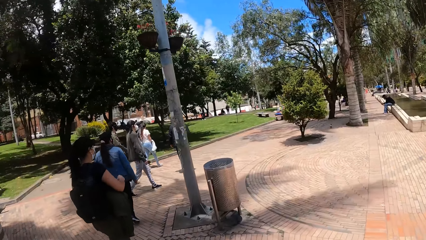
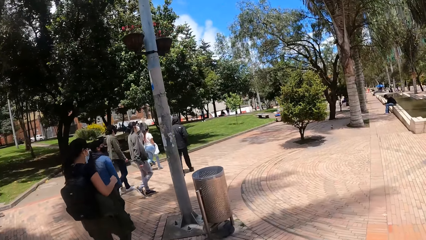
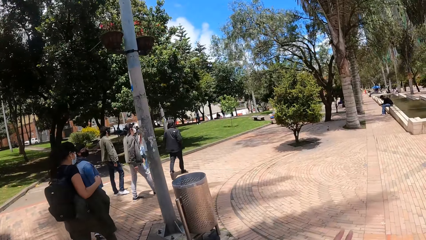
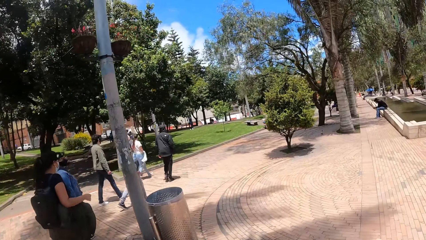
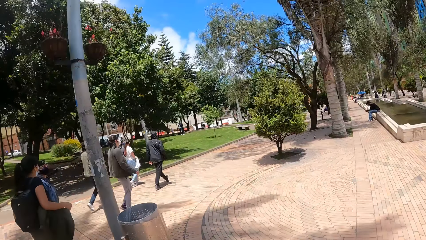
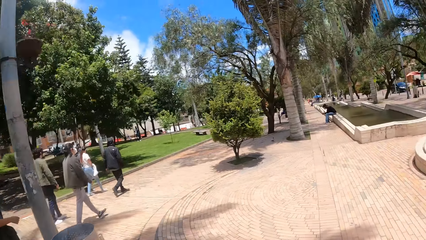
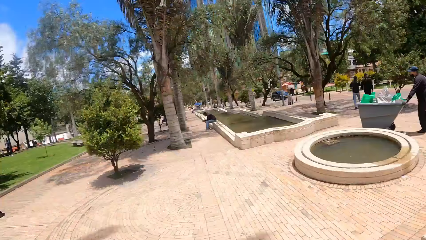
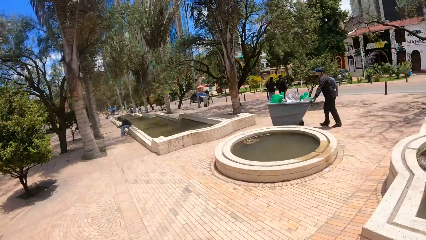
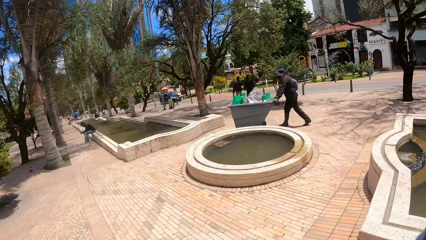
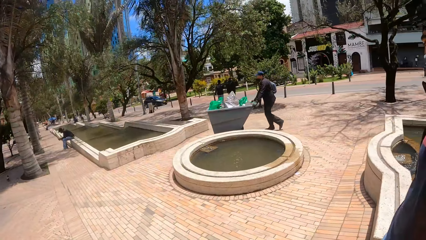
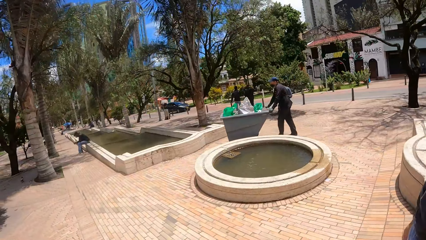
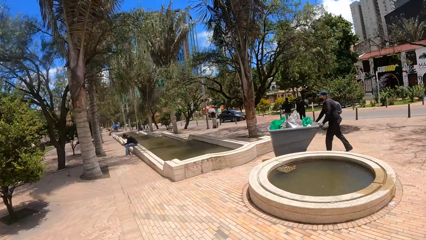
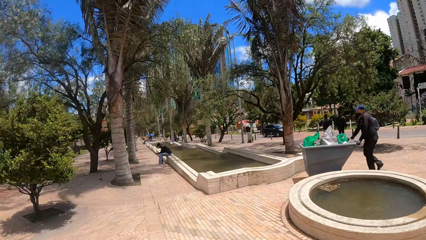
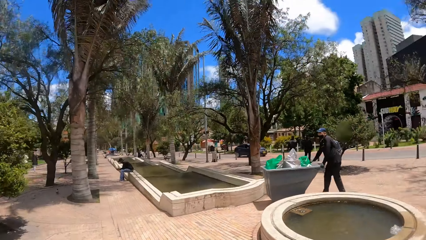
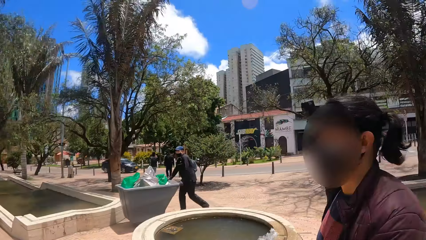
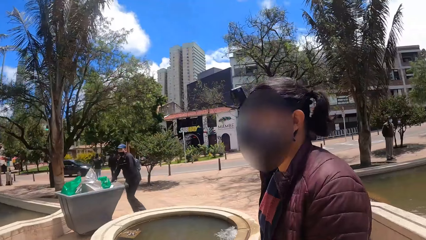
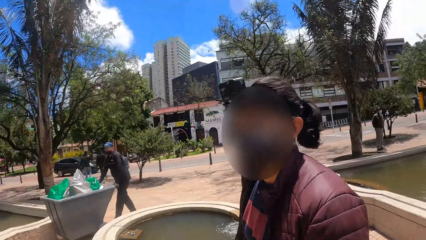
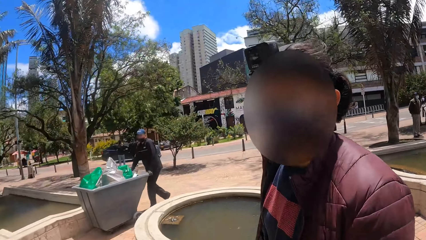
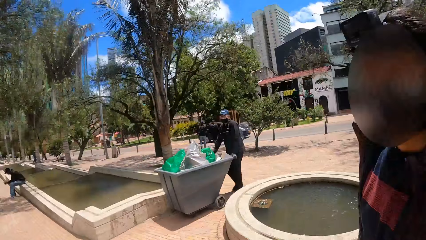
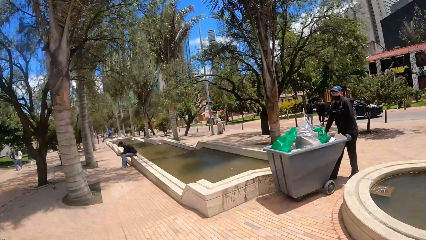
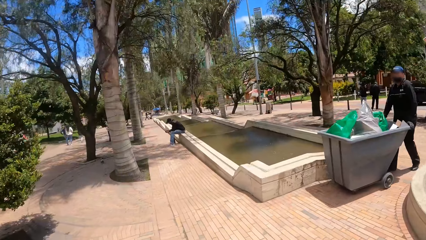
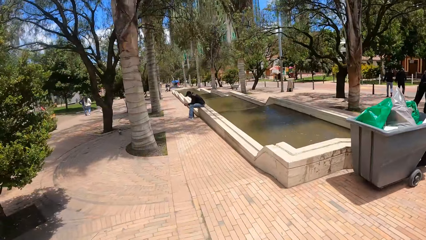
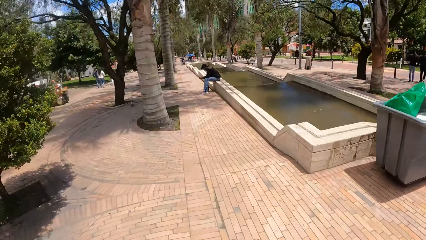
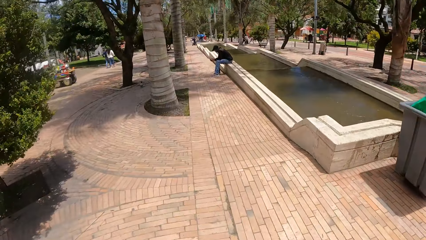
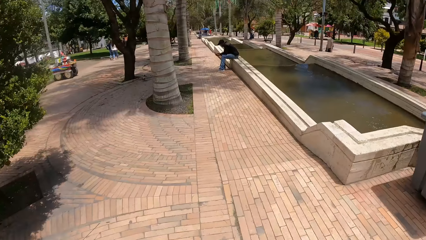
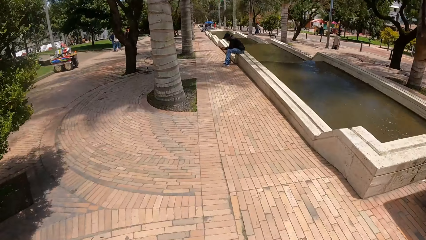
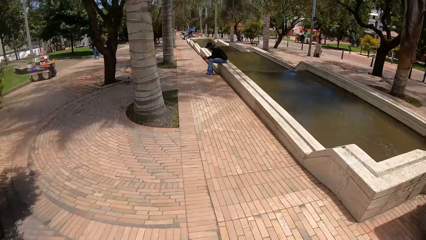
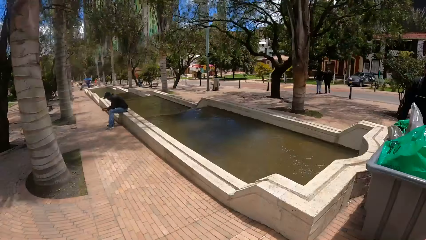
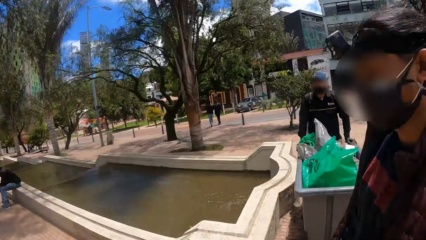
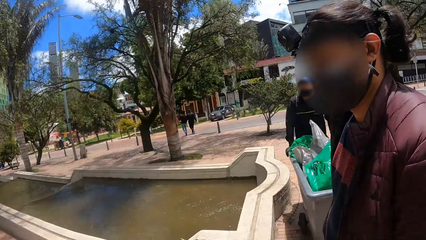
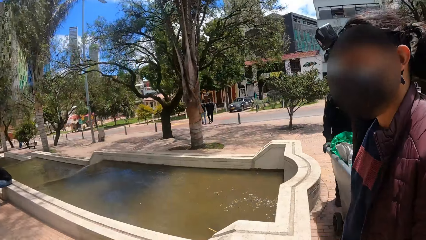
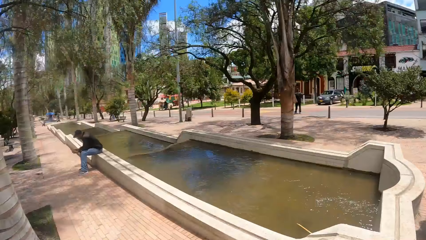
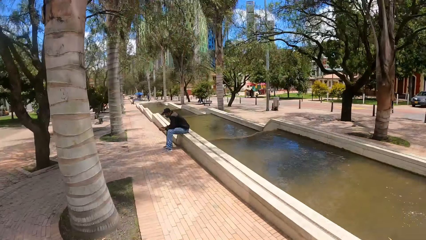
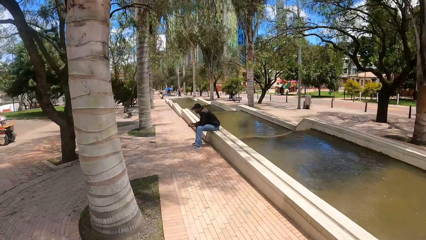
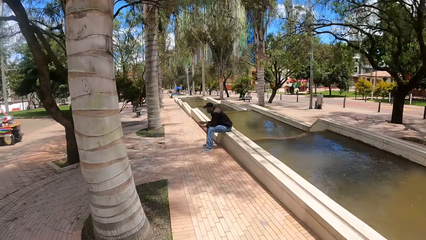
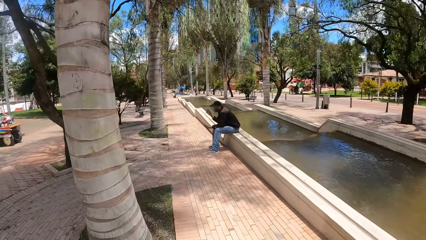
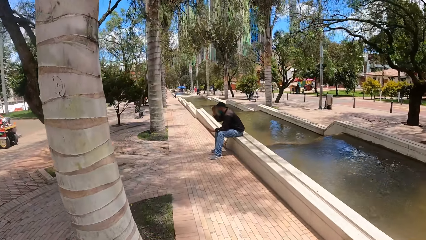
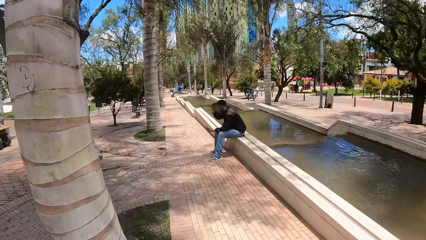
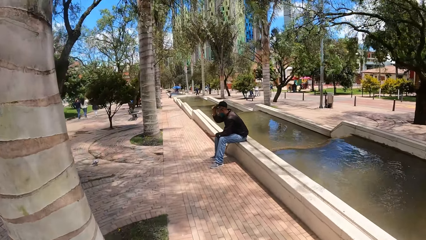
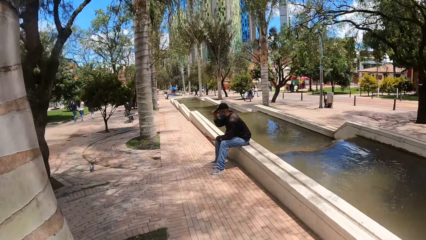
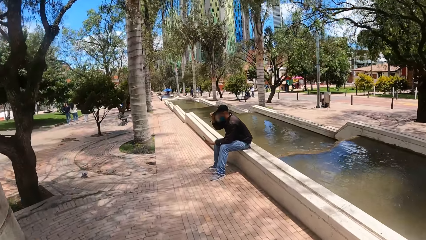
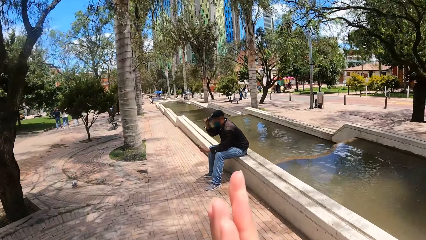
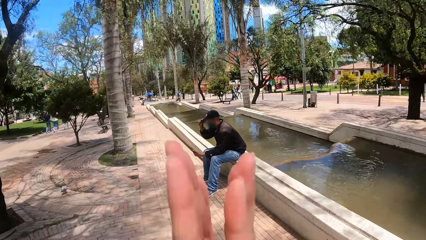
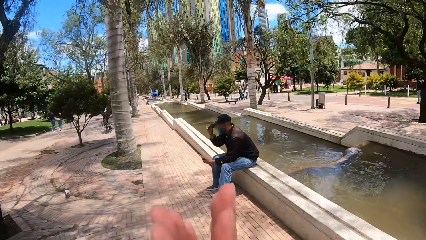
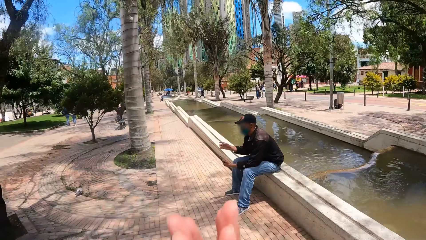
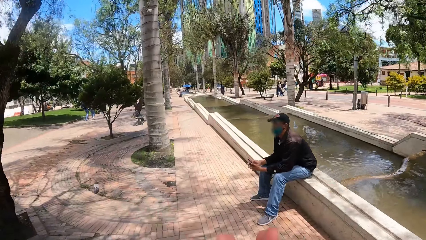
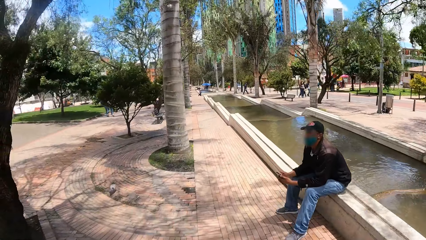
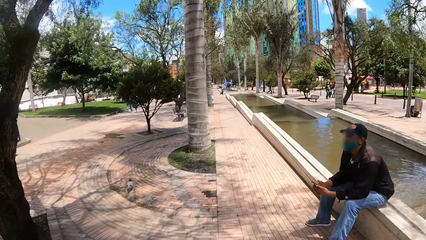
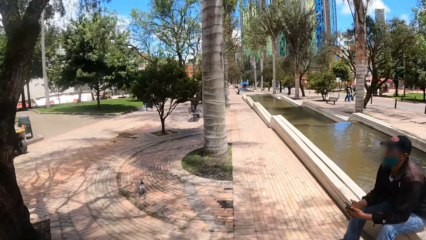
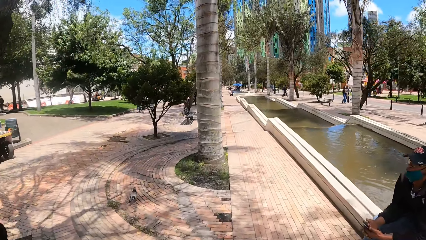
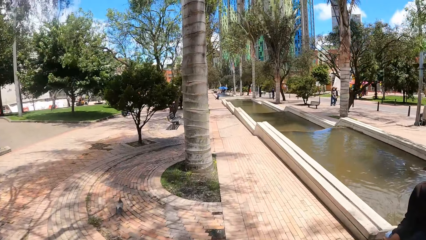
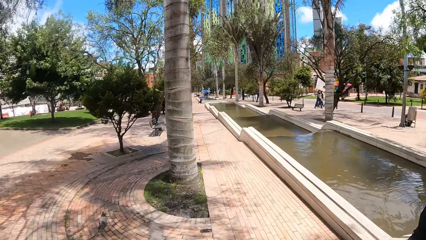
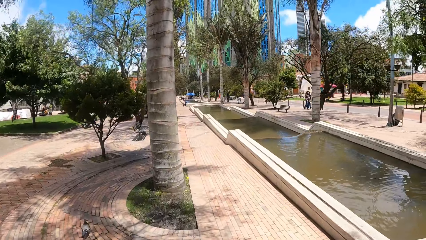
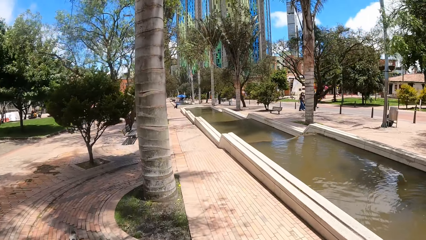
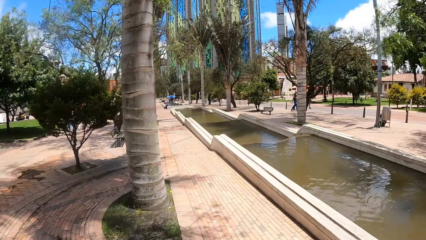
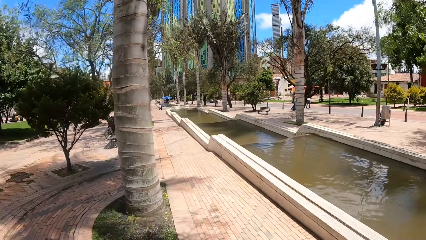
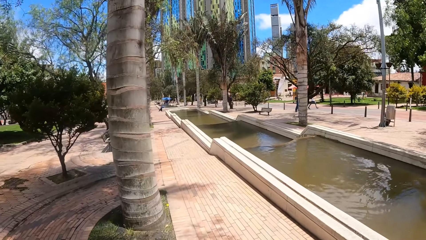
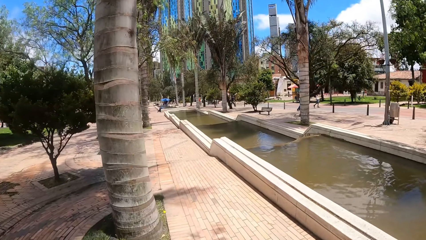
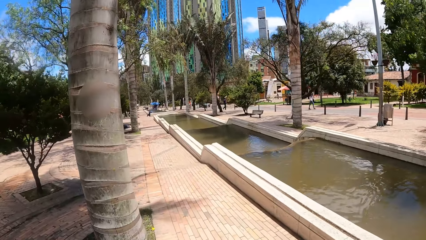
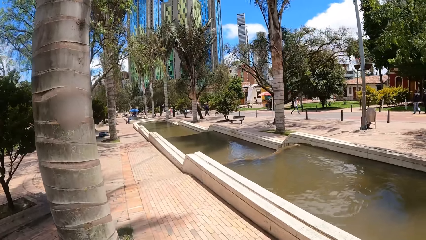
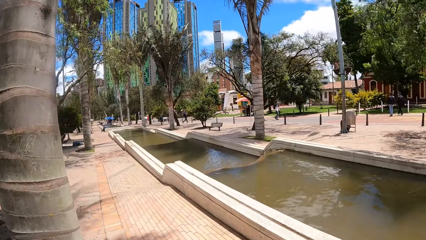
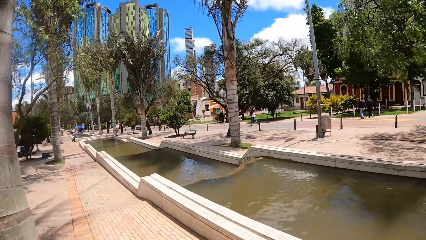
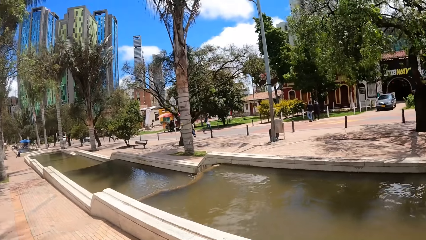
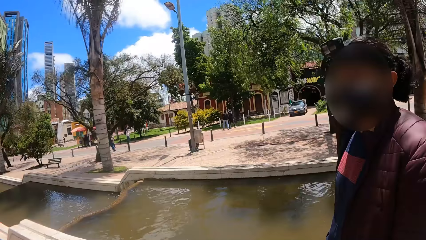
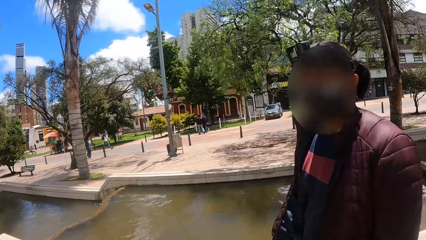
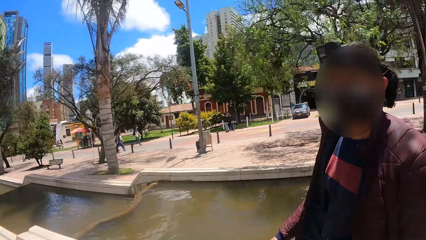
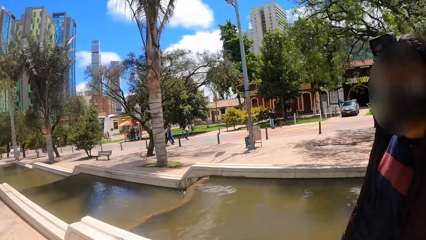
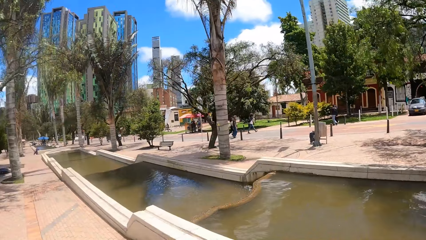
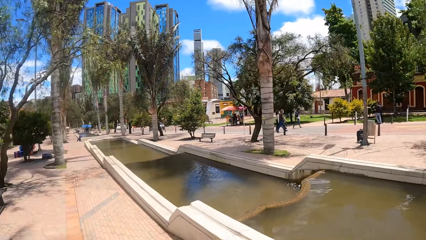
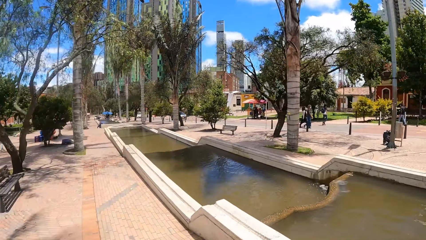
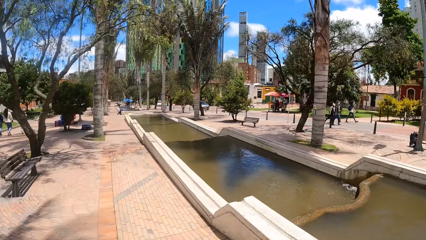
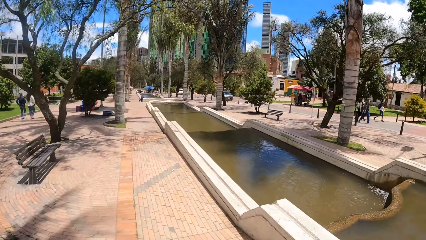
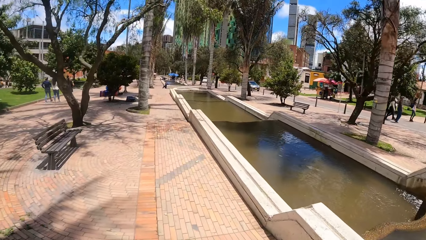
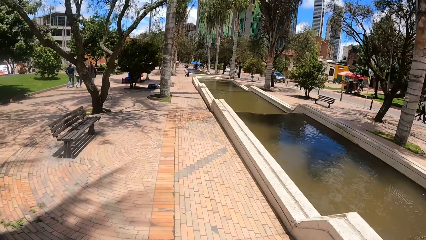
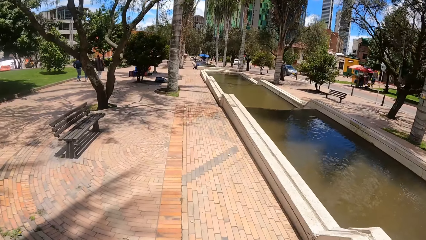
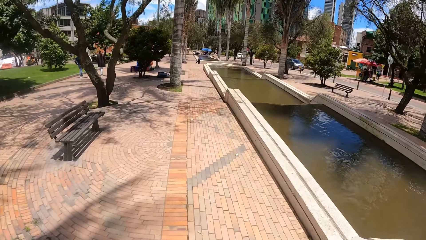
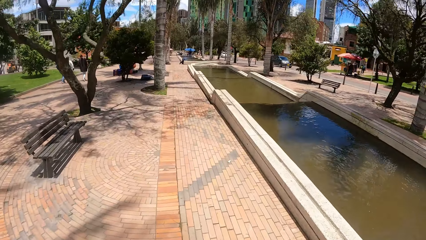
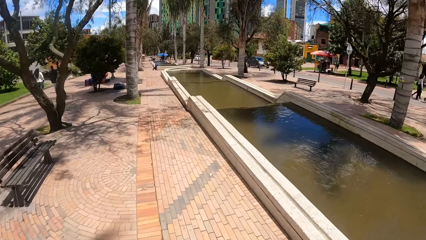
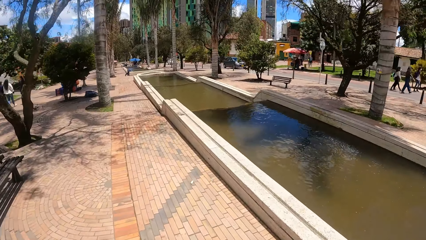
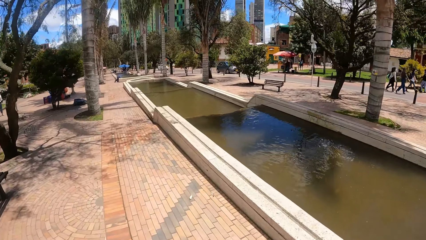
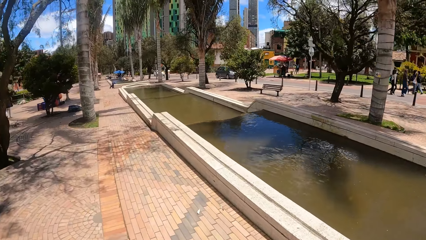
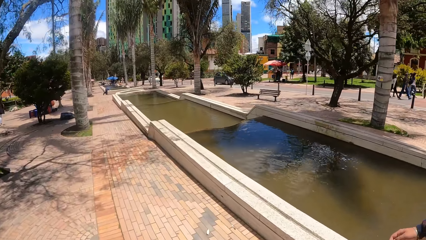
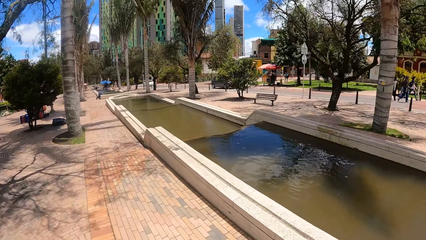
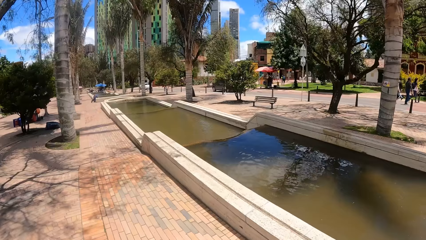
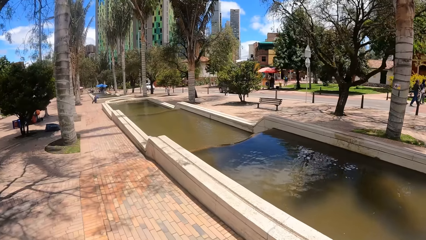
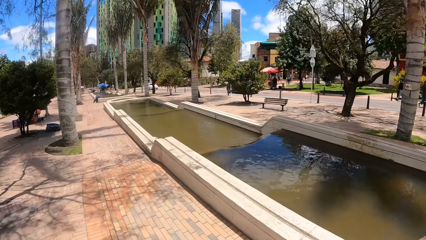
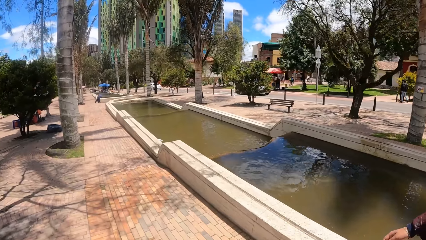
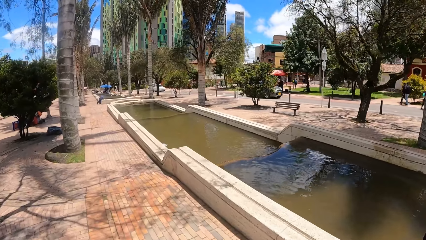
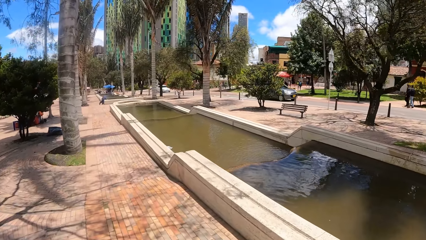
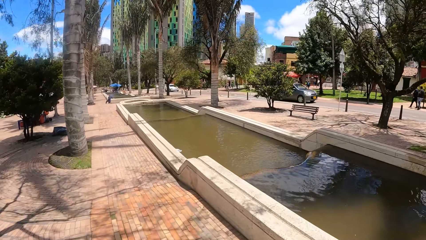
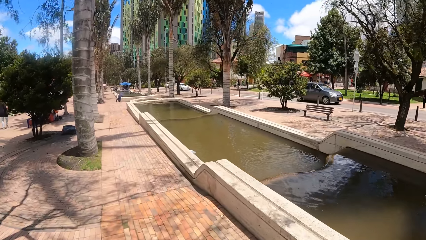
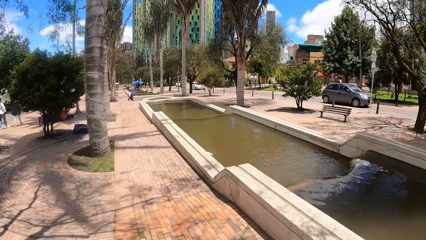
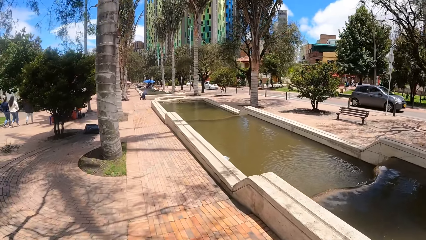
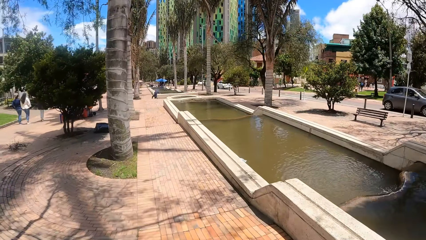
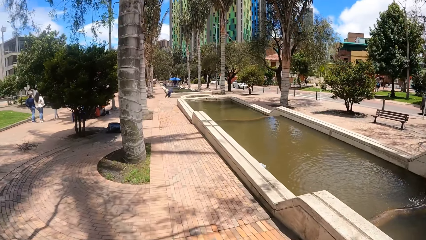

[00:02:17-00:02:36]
The camera wearer interacts with a woman. They look around. They interact with the woman. The woman adjusts a cap with the right hand. The camera wearer claps the hands. They interact with the woman. They stare outside. They look around.
